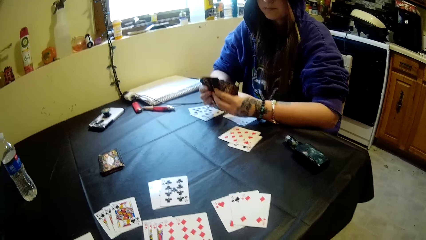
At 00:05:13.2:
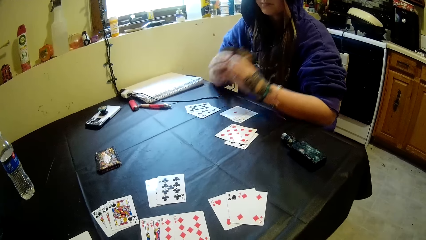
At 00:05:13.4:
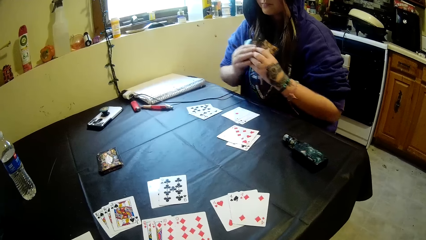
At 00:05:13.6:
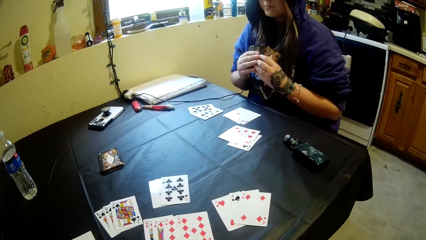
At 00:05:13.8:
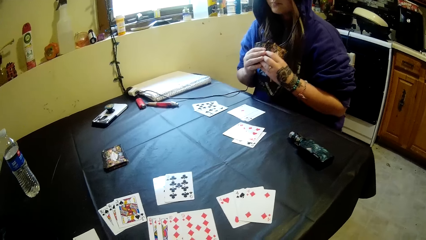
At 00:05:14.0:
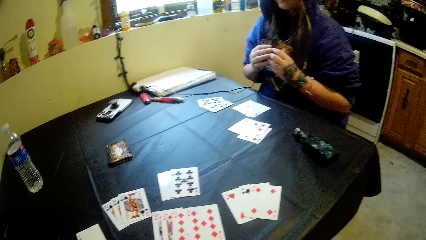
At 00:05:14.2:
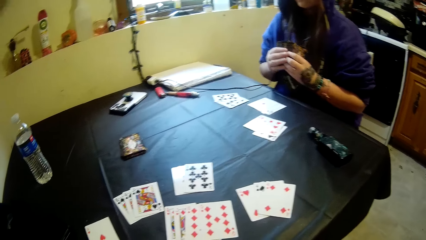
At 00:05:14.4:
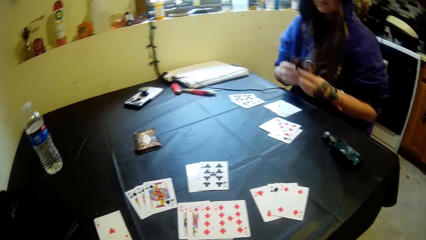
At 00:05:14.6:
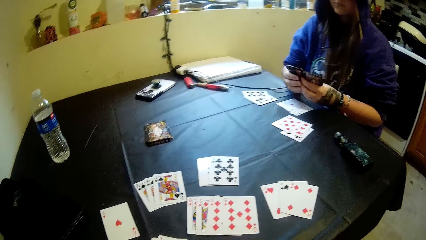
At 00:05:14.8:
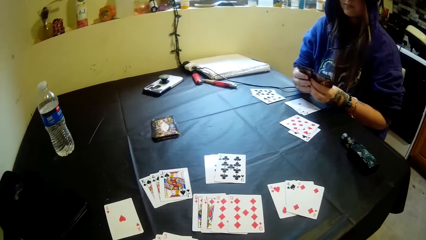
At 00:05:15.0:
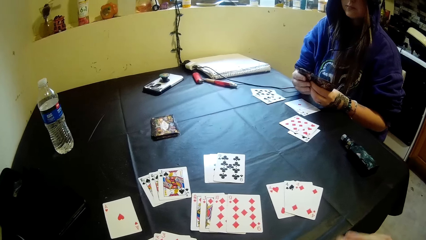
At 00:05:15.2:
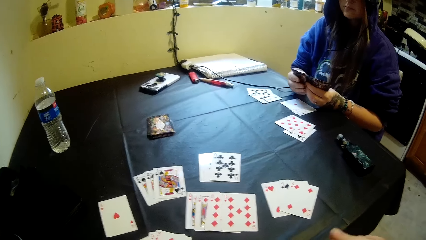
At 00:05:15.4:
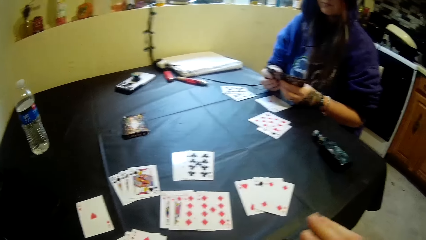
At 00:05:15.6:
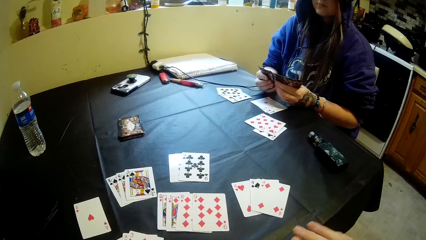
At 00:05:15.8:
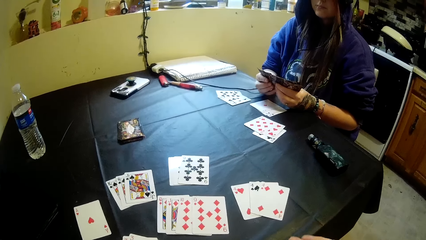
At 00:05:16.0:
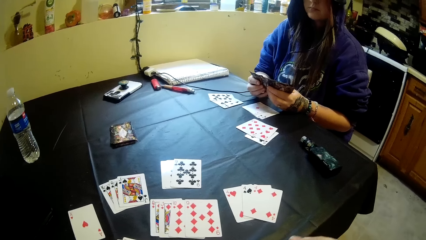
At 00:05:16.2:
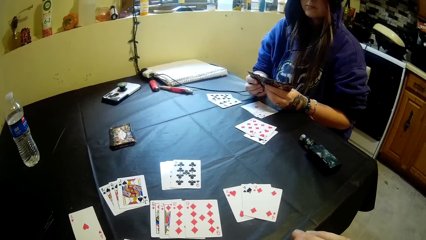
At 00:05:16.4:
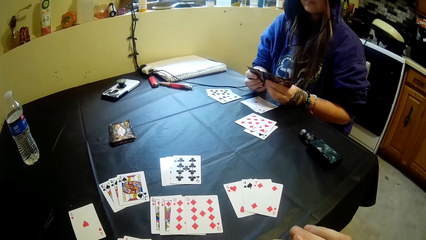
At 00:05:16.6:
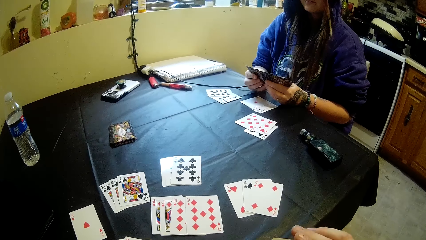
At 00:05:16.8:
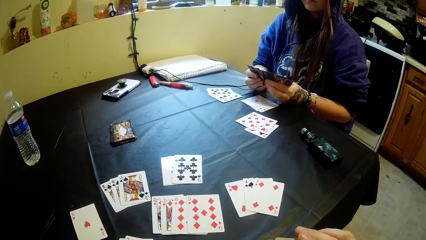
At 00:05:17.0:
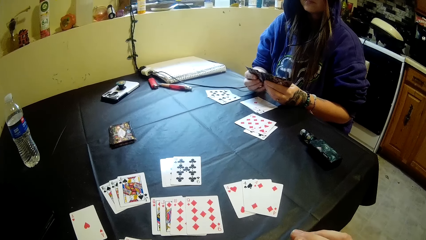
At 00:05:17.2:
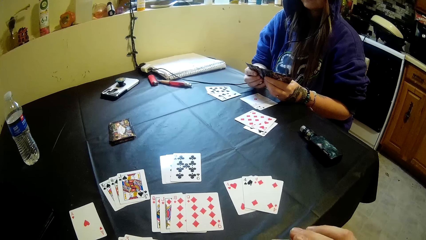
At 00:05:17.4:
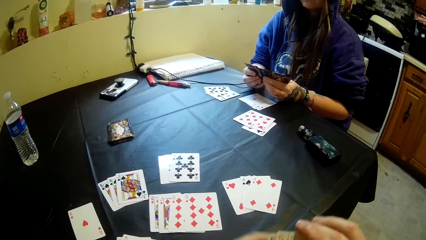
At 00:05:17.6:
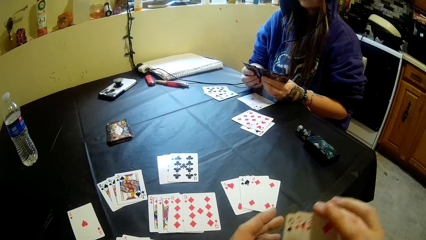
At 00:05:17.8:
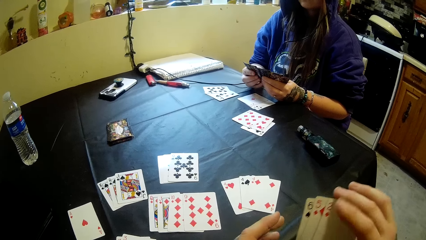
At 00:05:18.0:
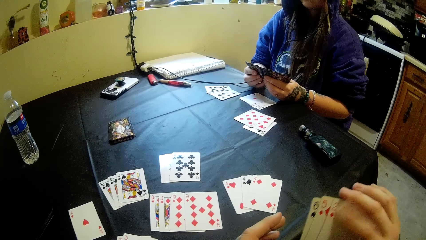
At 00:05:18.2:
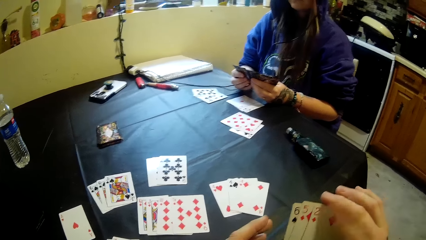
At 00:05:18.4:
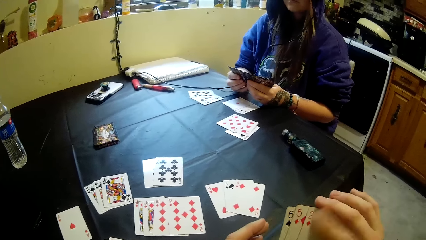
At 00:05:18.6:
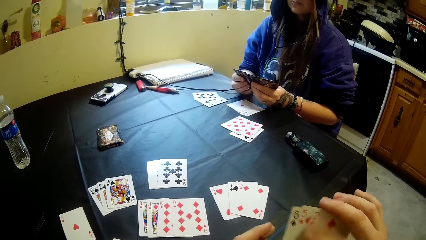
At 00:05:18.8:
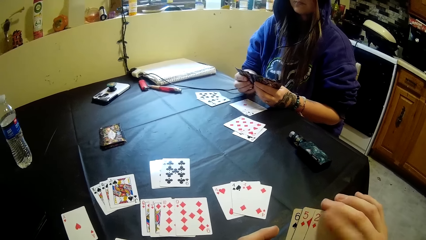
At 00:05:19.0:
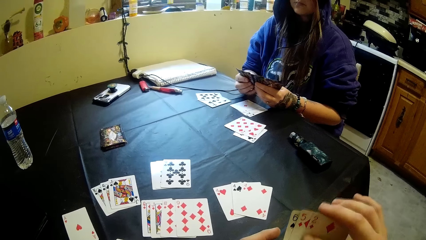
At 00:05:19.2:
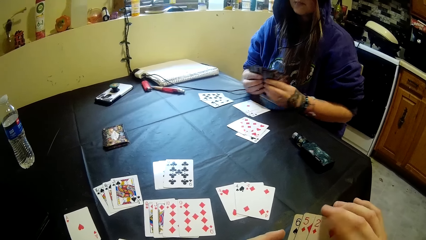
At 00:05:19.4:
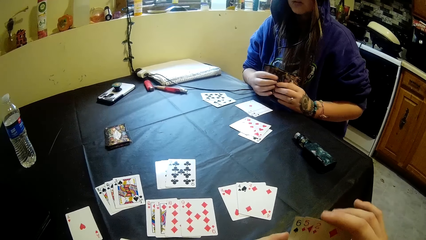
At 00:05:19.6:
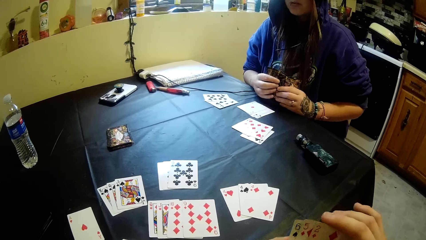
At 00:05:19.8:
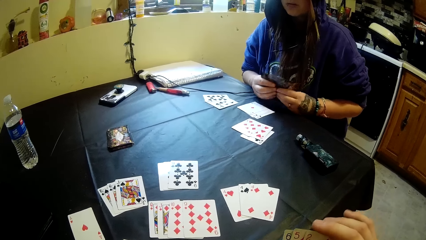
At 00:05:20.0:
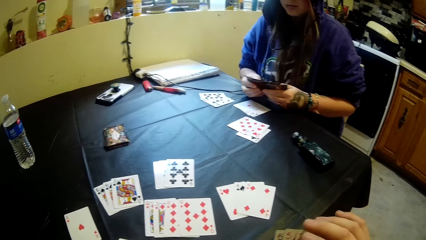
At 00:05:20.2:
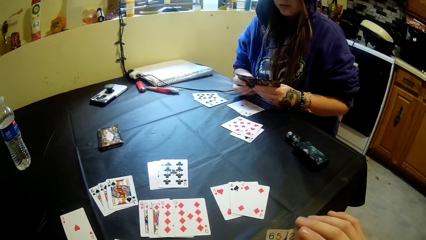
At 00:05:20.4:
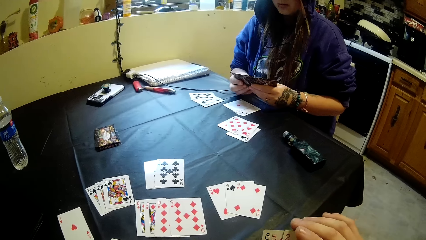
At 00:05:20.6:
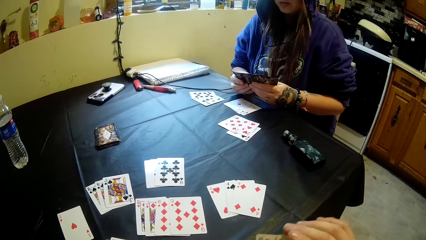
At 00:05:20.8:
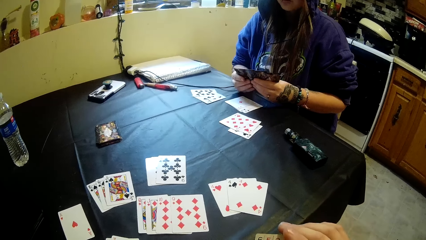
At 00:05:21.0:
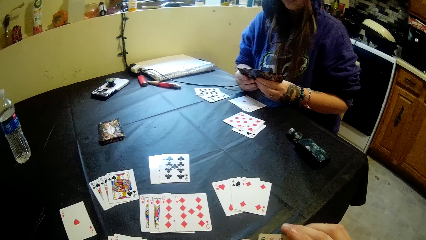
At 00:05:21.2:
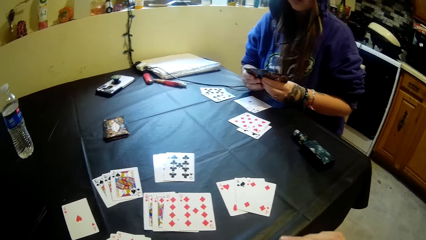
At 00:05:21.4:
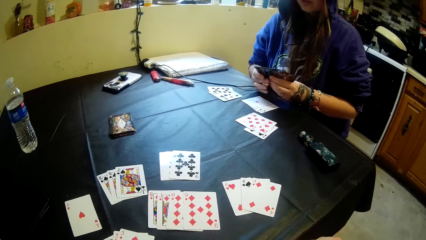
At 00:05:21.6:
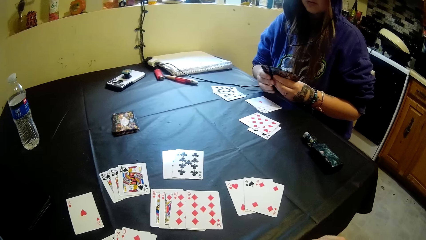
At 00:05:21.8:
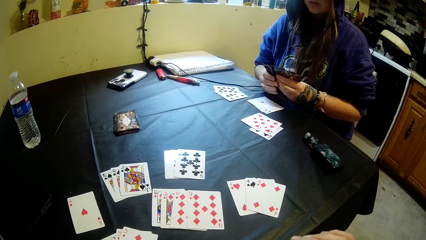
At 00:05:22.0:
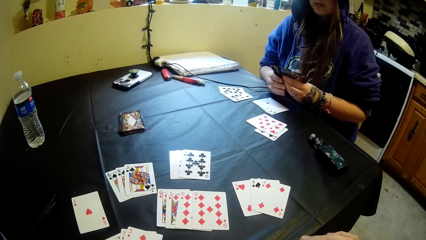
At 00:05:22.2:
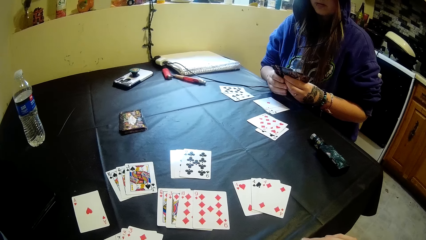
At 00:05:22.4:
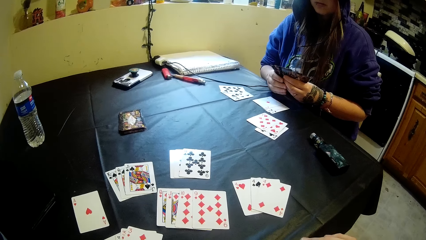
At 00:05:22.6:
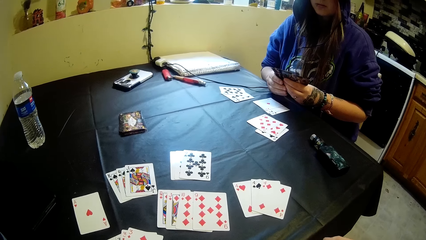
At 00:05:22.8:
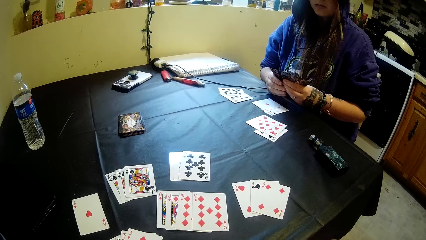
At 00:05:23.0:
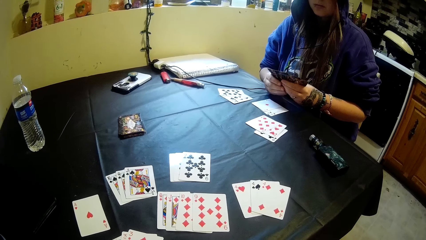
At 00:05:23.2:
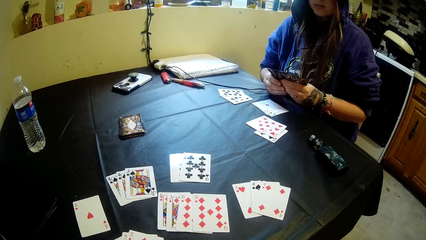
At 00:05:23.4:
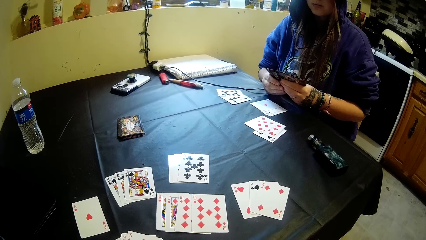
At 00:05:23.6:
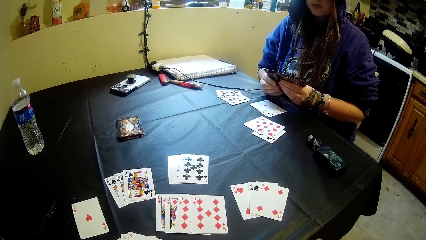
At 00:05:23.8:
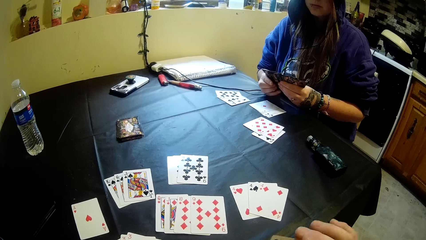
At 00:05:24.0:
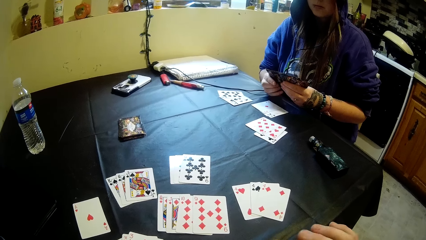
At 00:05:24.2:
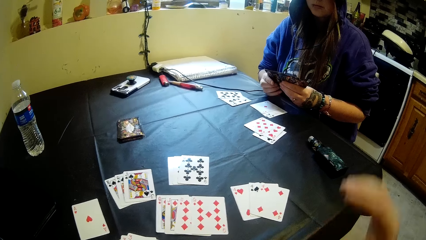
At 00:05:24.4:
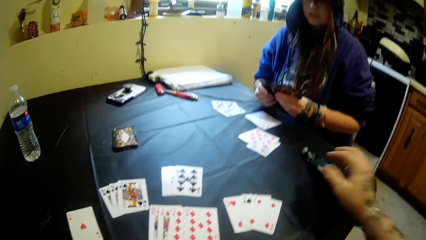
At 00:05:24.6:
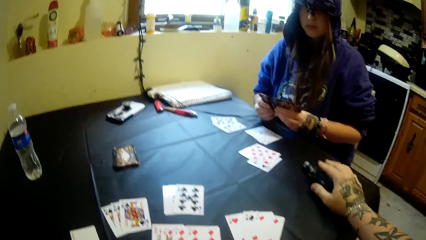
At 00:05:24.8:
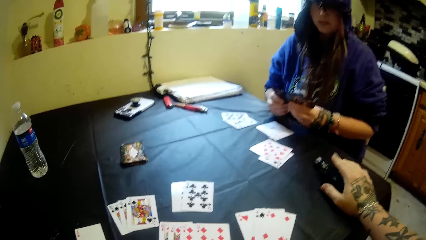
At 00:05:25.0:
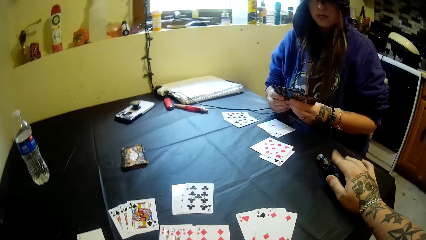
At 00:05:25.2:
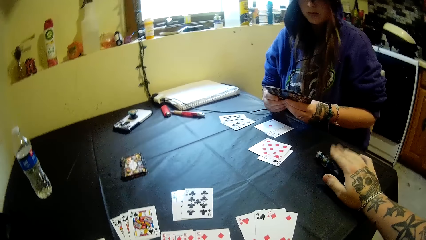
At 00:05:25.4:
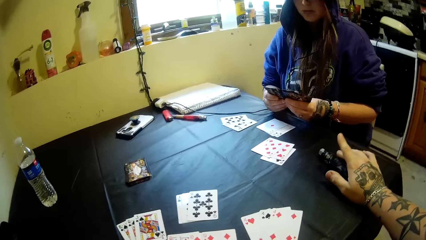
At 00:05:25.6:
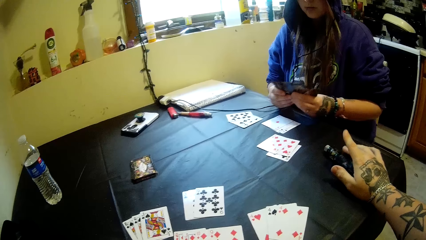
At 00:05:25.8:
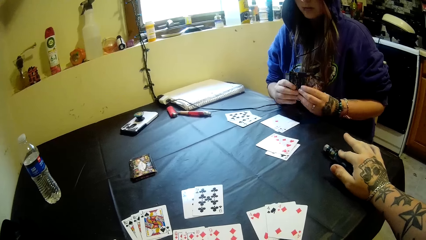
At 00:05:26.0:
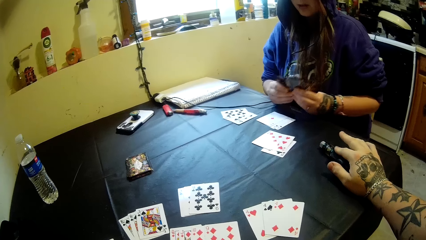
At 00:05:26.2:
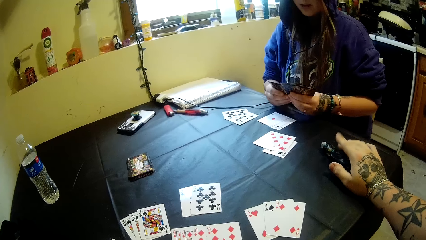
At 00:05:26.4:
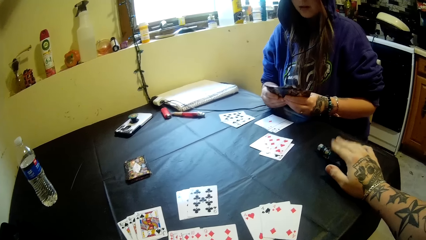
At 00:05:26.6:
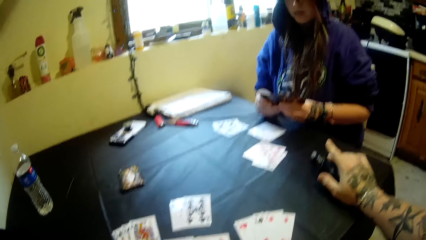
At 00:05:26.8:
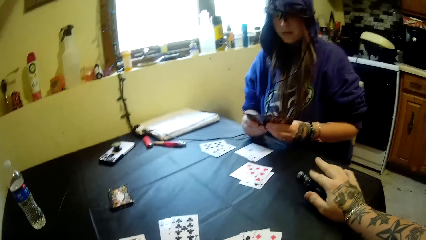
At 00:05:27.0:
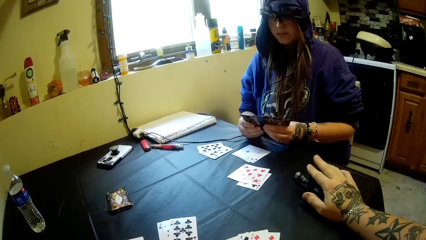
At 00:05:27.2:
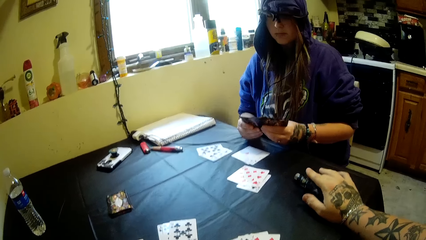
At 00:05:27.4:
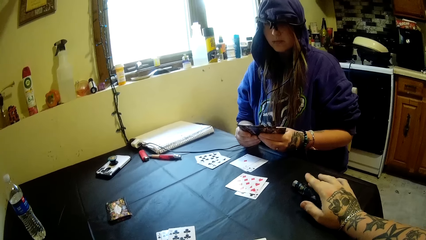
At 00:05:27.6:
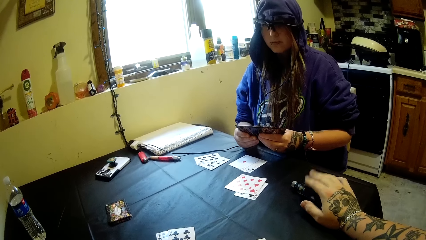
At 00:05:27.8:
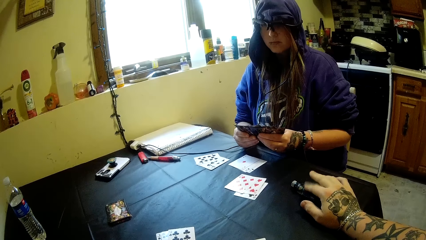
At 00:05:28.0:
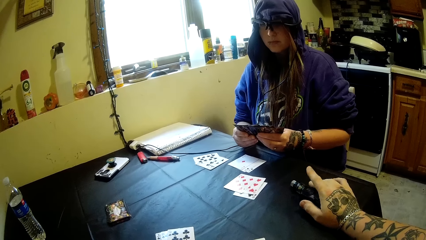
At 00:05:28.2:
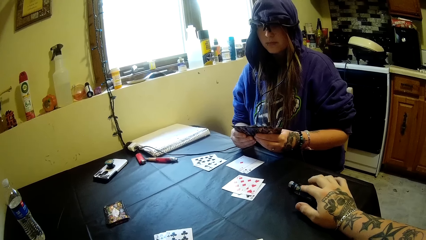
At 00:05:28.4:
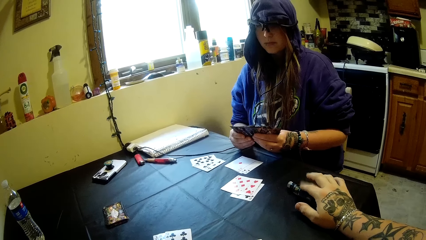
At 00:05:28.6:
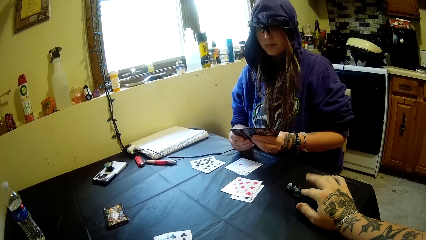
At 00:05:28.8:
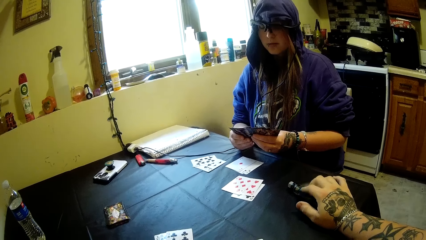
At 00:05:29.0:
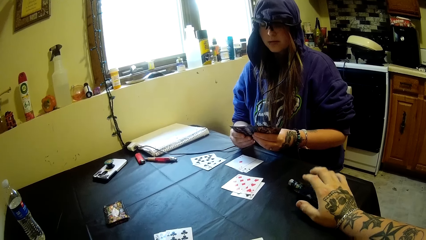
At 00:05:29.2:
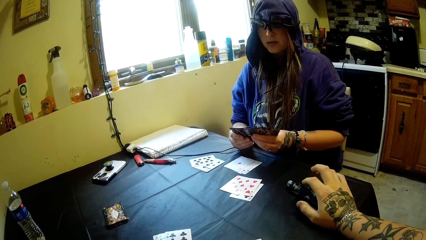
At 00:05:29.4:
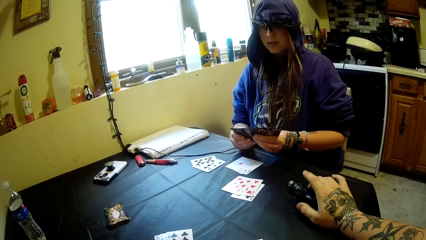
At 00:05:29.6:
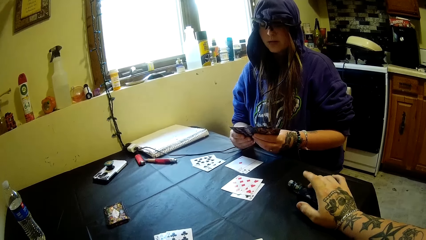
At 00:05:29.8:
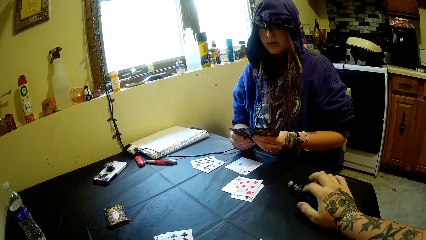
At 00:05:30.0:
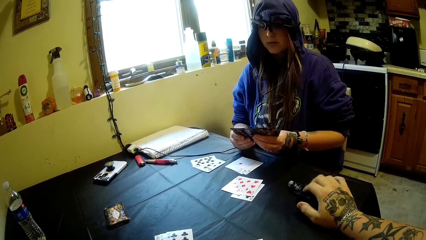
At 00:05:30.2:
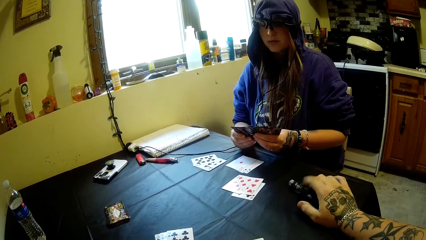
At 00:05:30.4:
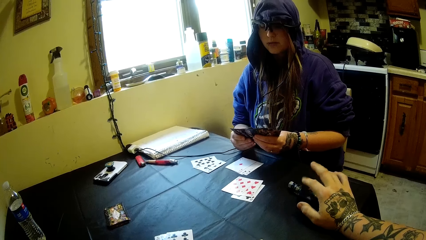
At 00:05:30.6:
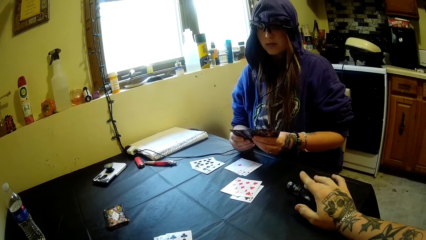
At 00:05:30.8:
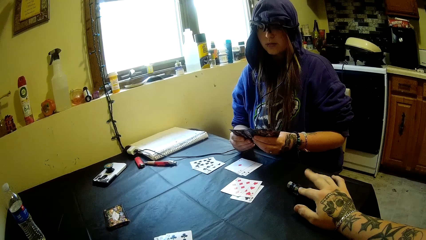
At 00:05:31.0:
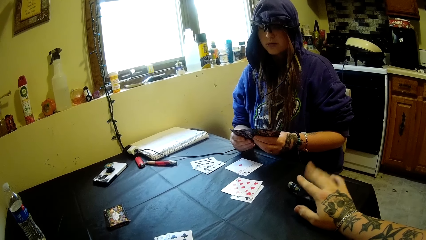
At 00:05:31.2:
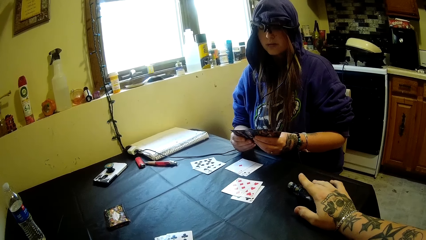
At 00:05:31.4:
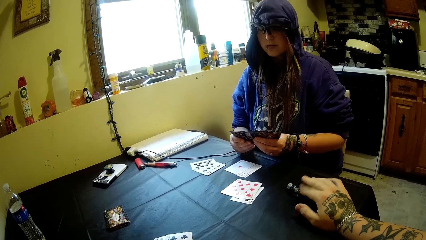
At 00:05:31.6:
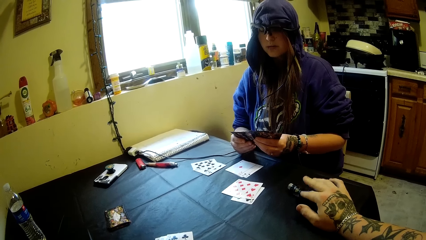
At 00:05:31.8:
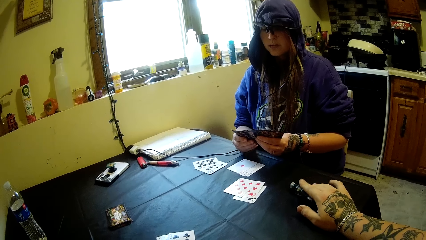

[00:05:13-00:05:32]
The camera wearer hits his right index finger on the cards in his right hand. He holds the electronic cigarette. He places his right hand on the shisha pipe.
